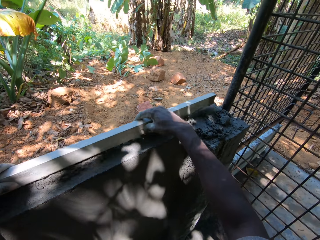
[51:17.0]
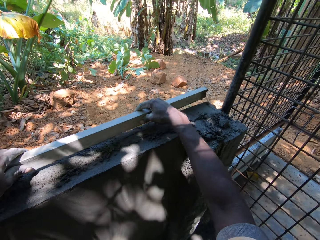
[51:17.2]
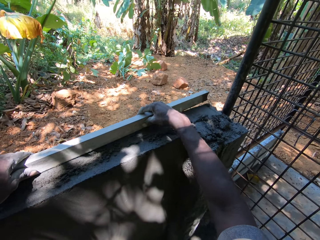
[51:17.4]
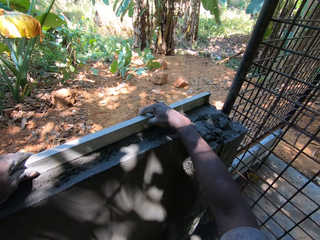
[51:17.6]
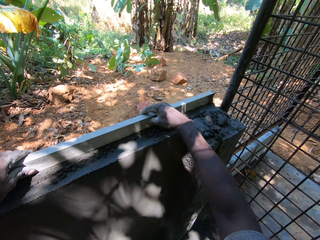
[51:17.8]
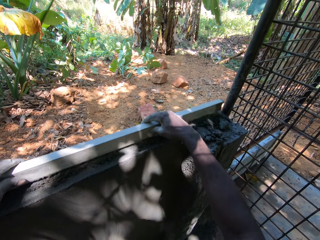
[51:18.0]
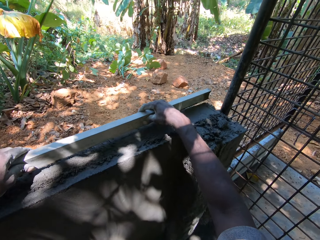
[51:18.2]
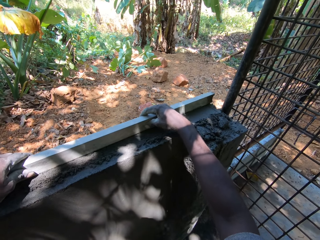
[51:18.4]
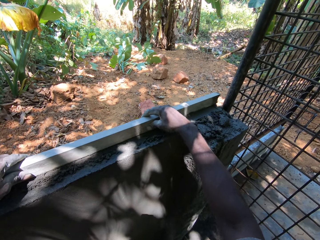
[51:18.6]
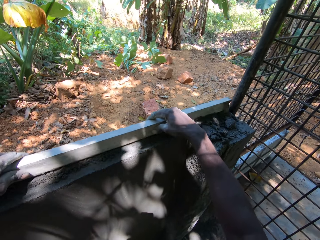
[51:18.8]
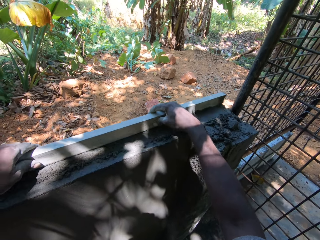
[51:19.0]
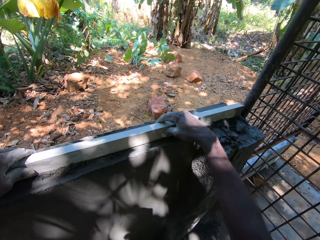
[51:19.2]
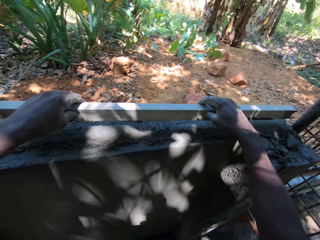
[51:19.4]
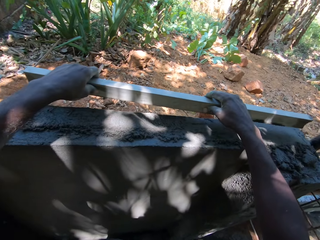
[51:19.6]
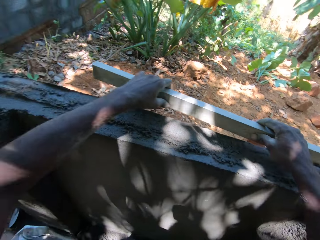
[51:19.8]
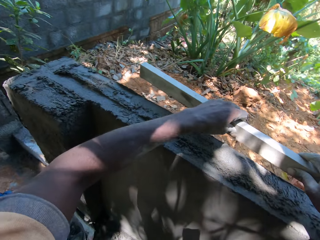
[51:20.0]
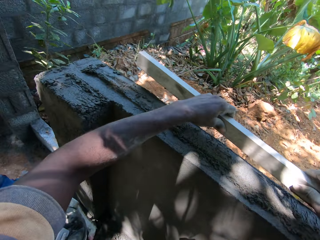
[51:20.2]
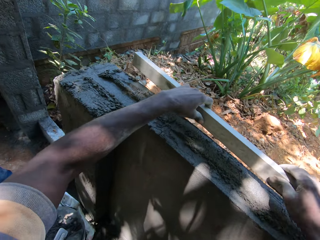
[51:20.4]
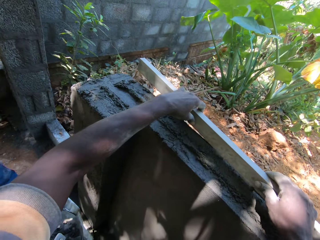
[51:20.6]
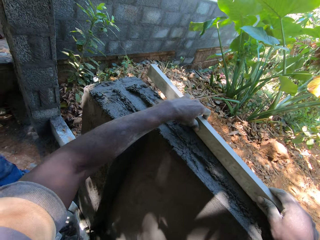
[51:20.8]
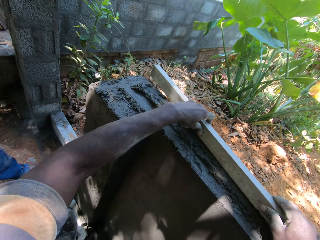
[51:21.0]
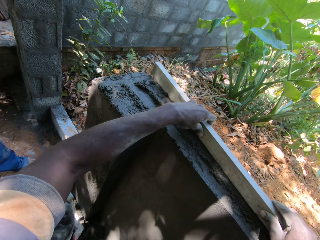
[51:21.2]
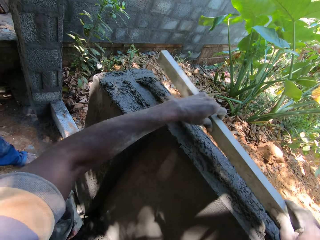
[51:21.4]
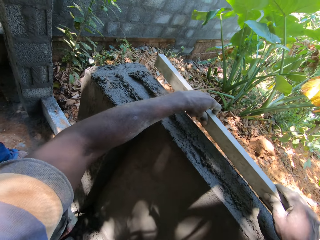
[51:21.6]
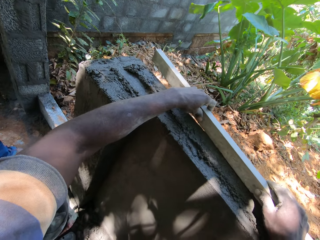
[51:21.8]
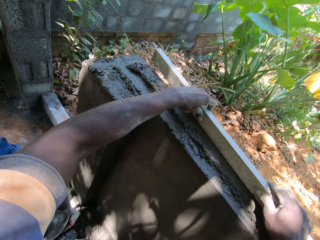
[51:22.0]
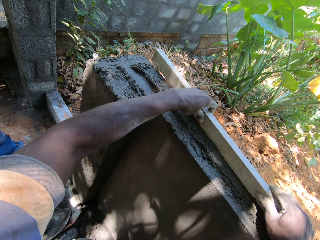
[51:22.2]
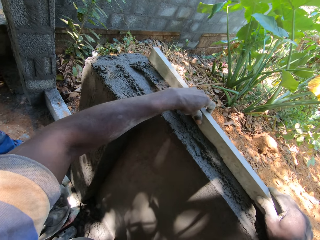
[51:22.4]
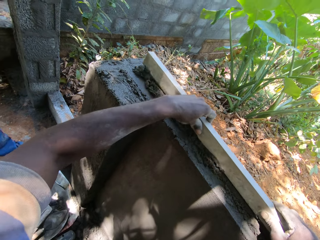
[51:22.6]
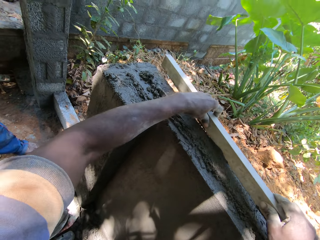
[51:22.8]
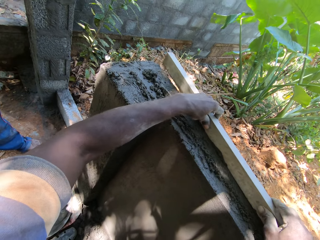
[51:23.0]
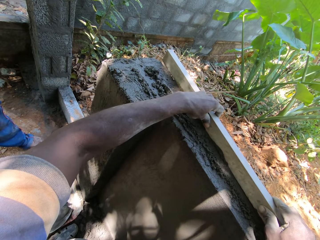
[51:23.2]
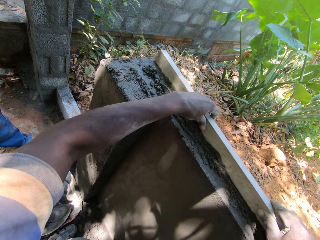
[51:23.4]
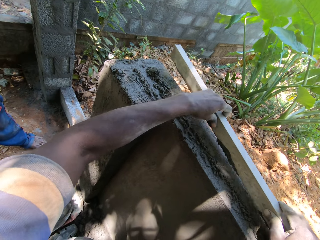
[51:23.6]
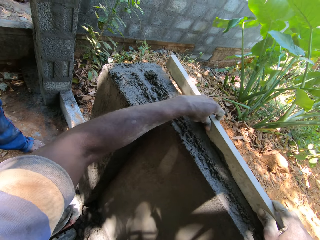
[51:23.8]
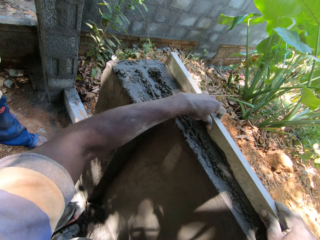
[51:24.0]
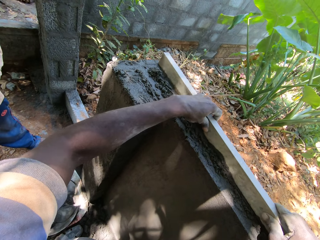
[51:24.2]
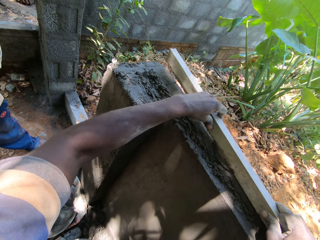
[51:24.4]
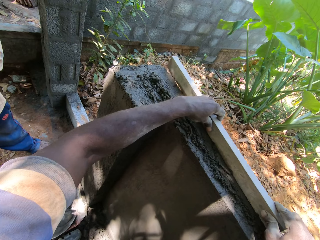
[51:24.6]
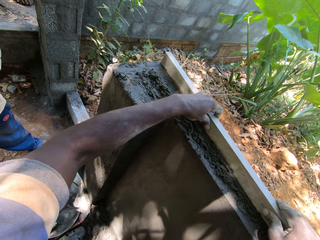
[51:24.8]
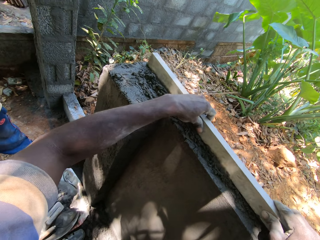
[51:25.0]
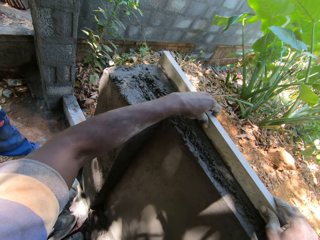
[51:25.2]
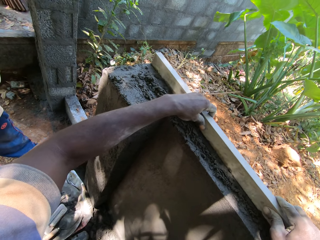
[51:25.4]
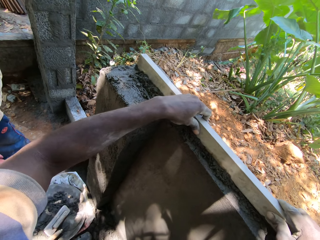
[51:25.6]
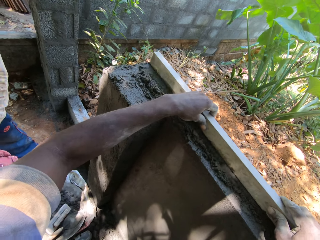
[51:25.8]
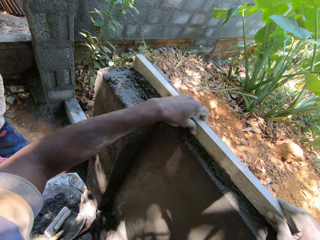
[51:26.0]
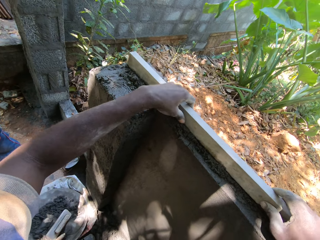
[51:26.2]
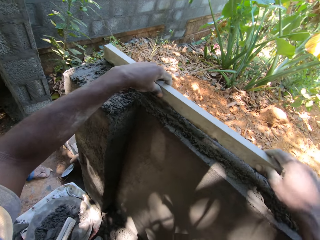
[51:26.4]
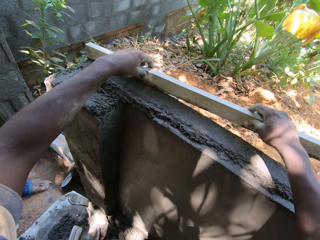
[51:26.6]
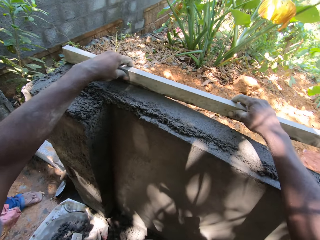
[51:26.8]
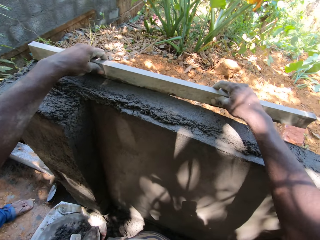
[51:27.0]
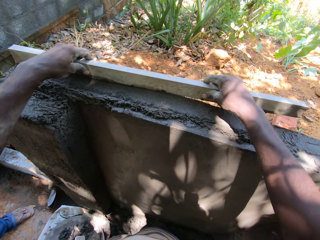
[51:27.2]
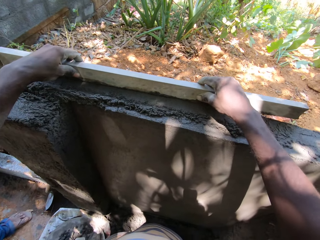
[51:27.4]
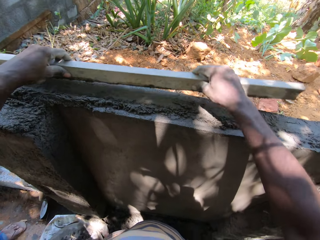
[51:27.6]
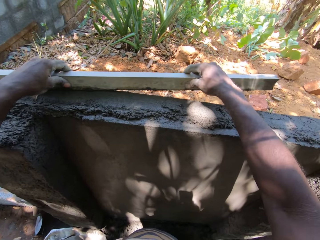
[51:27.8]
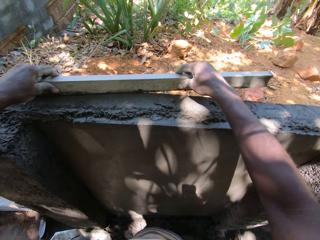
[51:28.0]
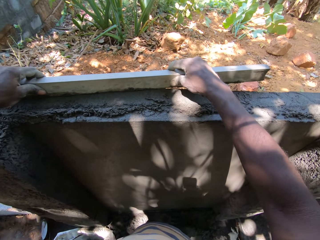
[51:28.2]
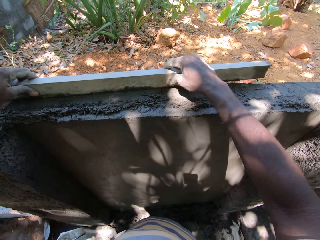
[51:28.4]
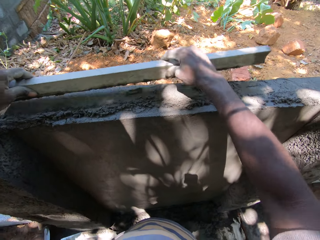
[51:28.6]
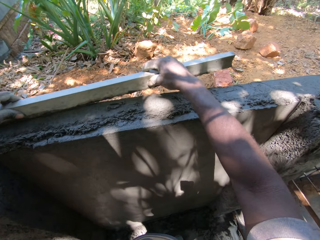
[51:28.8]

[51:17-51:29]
The camera wearer moves the piece of metal on the wall with both hands. He levels the cement mixer with a steel plank.

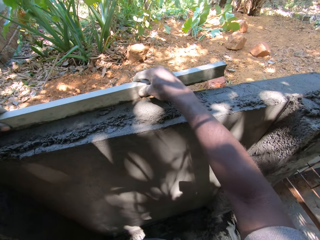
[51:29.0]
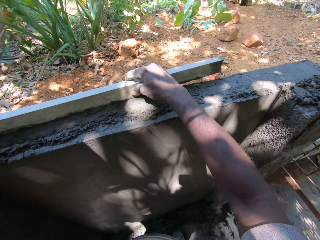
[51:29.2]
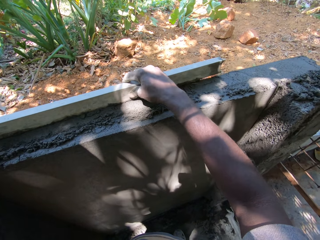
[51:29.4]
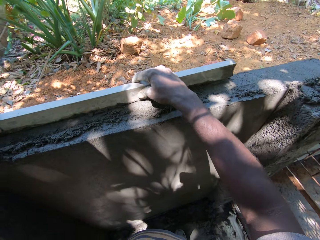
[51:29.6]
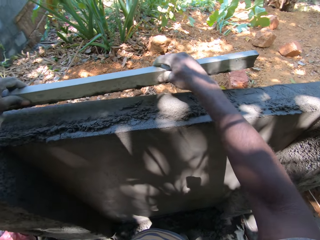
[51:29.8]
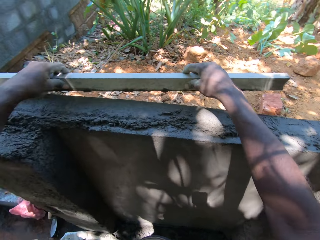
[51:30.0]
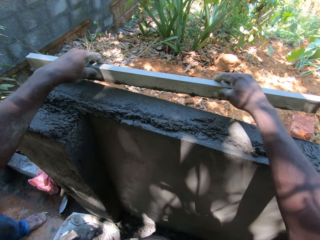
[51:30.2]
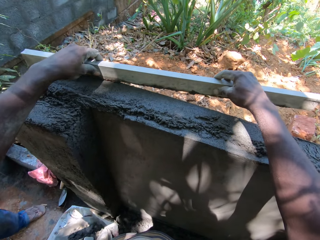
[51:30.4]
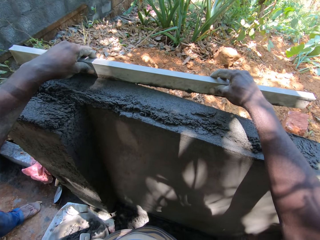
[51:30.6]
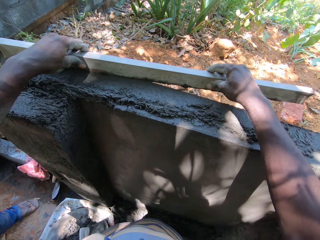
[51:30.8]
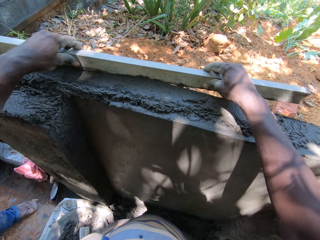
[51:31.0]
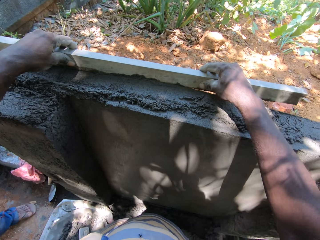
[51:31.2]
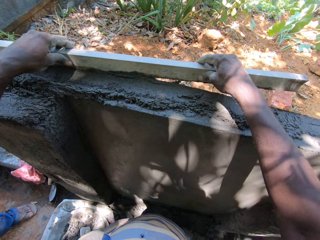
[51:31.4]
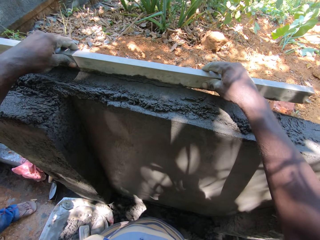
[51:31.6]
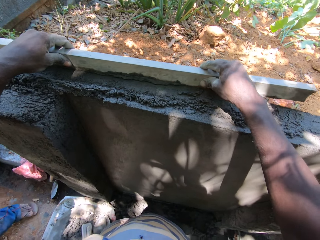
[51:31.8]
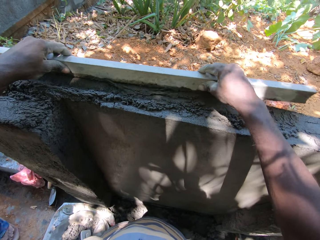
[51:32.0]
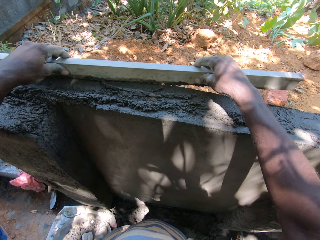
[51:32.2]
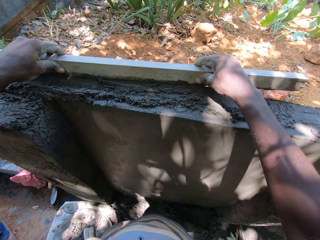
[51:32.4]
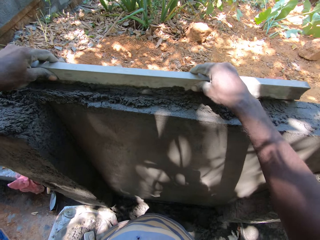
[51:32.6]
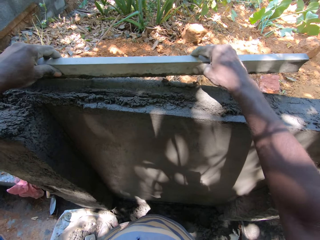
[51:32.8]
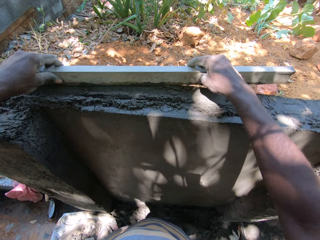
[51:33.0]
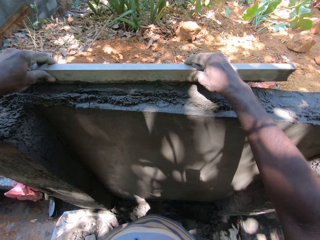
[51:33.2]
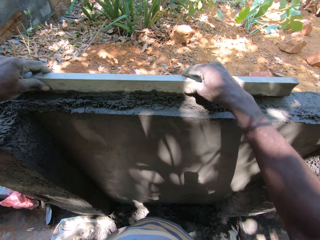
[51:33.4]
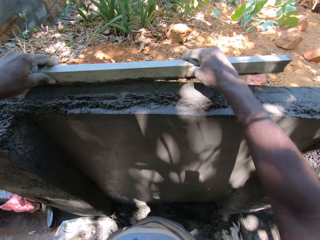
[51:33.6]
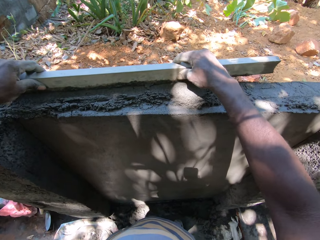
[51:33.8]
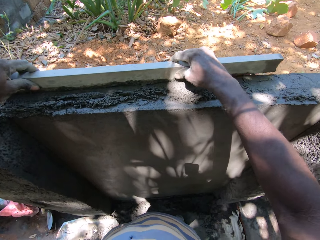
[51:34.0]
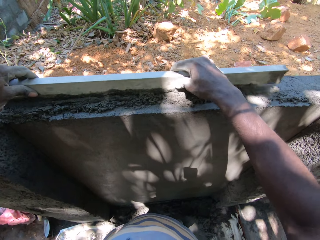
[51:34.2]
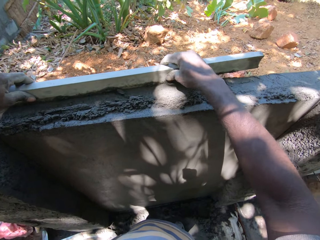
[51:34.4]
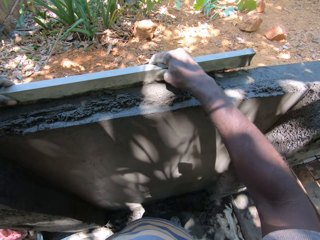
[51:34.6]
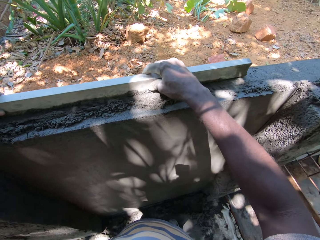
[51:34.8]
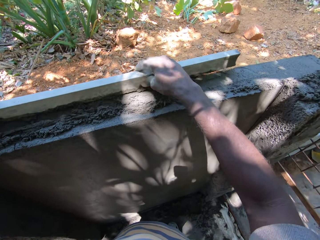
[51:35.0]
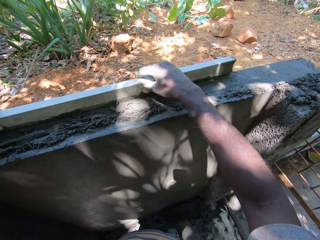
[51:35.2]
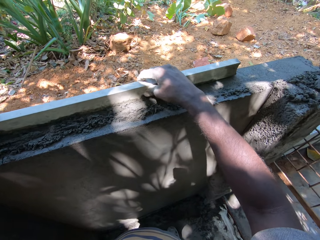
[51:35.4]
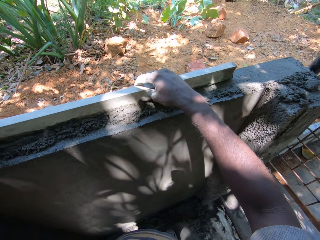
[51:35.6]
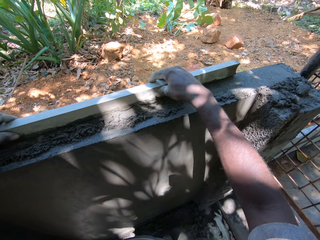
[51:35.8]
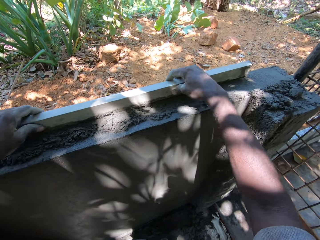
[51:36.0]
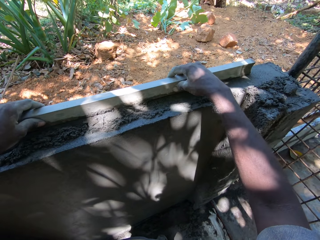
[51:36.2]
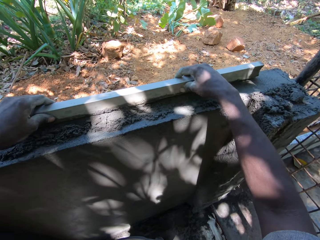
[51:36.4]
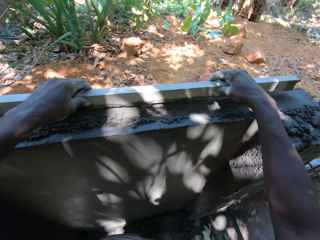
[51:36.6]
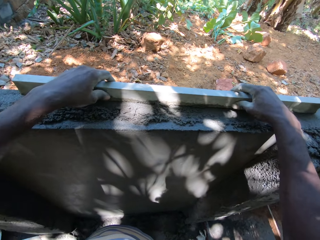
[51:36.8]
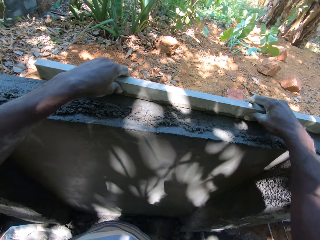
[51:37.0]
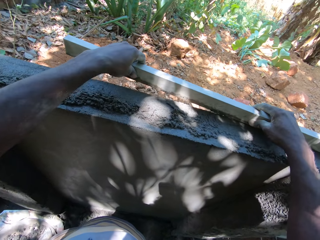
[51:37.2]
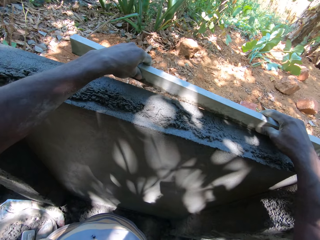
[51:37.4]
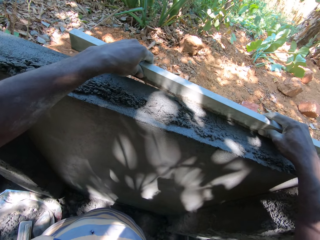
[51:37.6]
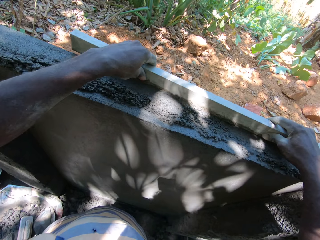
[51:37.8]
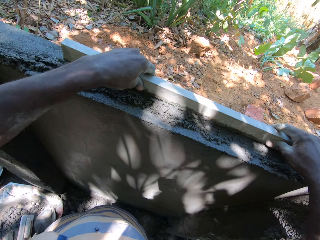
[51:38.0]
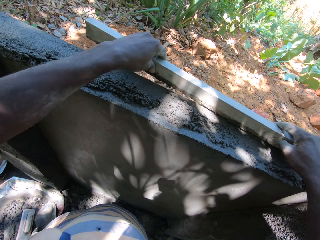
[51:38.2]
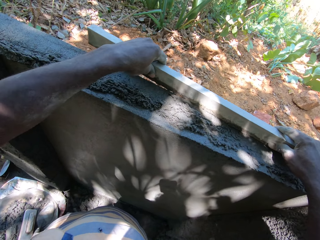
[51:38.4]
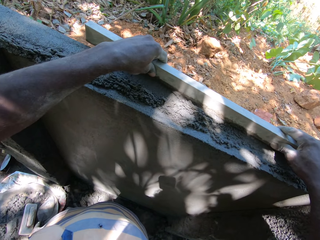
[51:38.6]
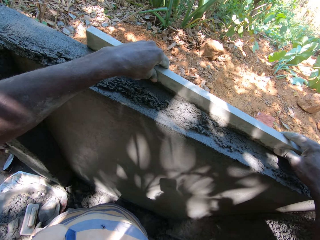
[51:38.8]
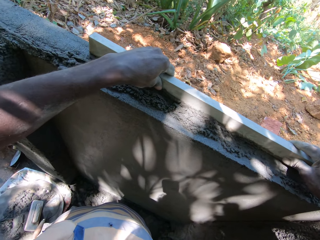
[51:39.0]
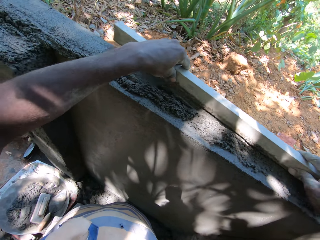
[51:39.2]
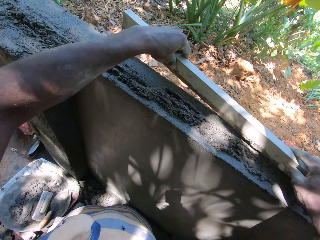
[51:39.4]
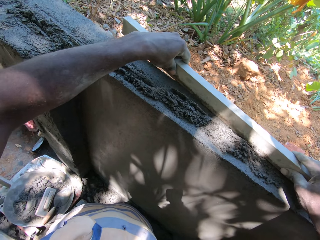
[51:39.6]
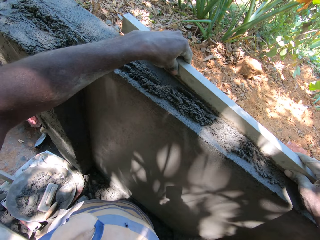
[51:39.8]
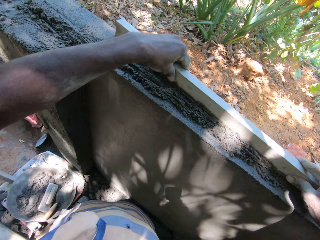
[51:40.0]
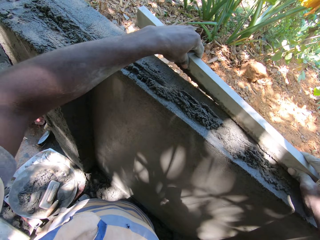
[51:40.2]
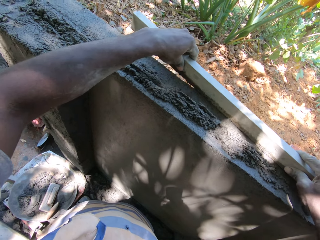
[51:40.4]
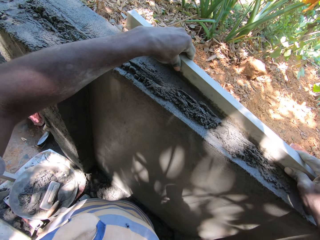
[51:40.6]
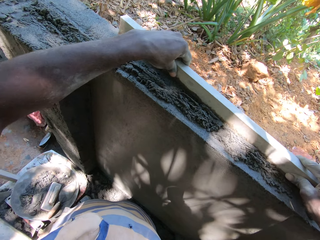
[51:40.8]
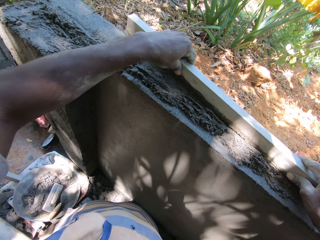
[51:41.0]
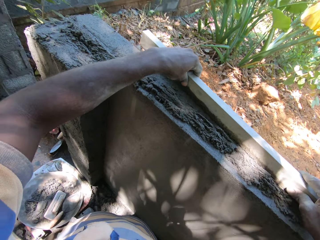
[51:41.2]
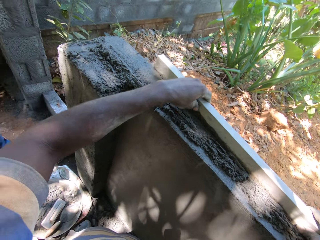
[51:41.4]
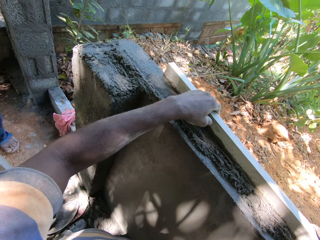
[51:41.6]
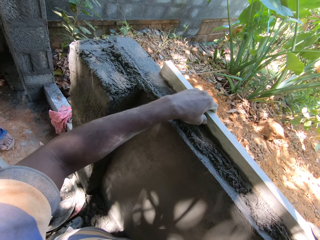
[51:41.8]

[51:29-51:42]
The camera wearer interacts with the man. They talk to the man. They level the cement mixer with a steel plank.
